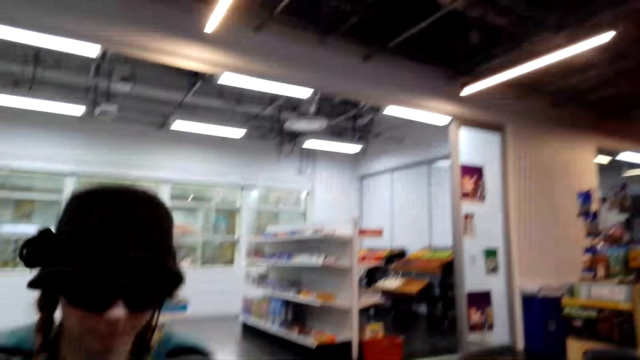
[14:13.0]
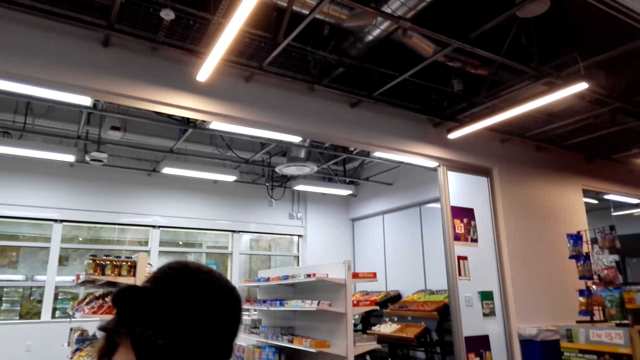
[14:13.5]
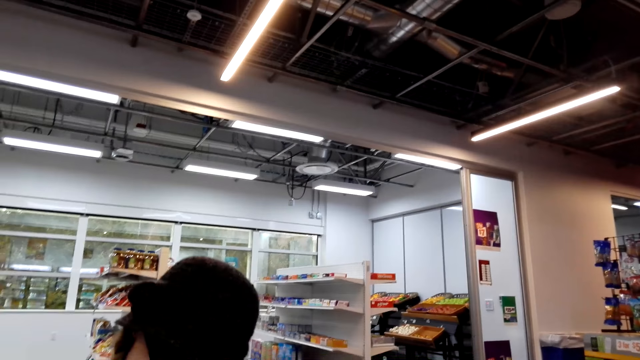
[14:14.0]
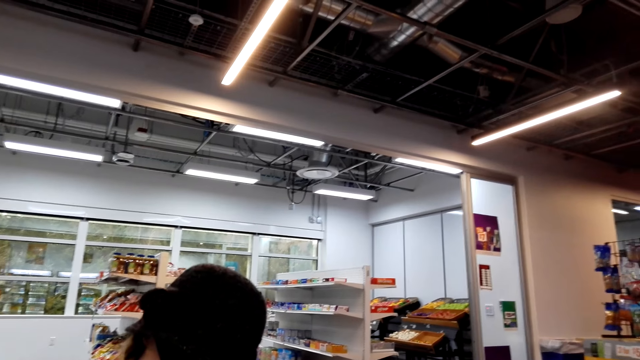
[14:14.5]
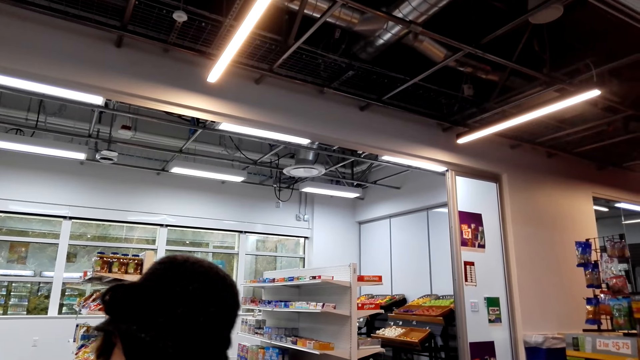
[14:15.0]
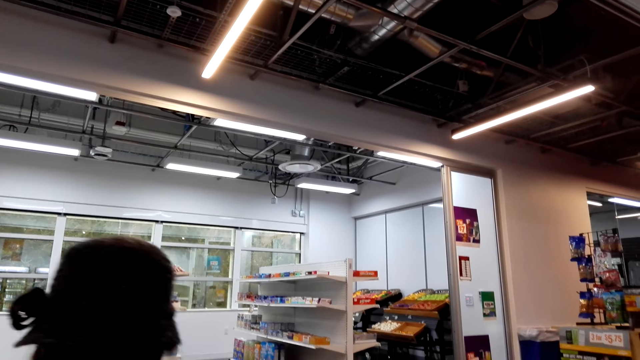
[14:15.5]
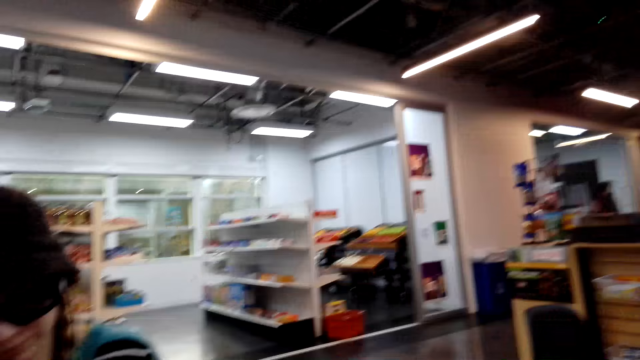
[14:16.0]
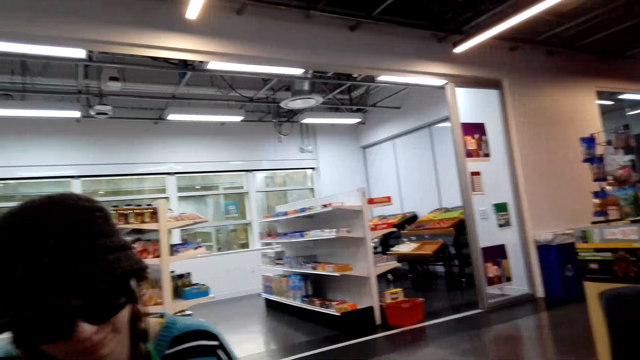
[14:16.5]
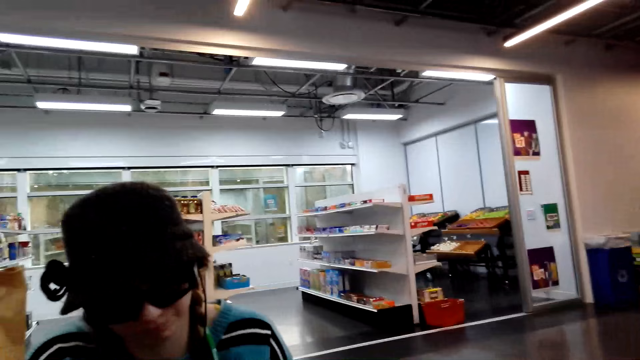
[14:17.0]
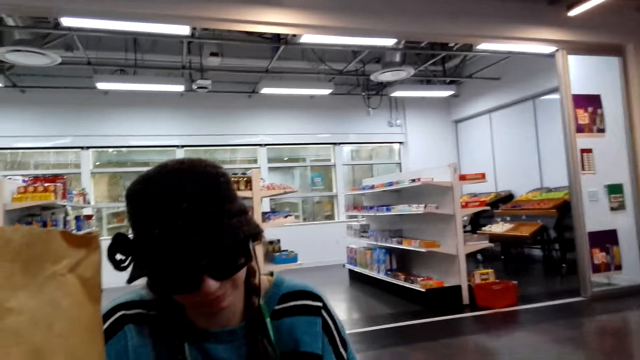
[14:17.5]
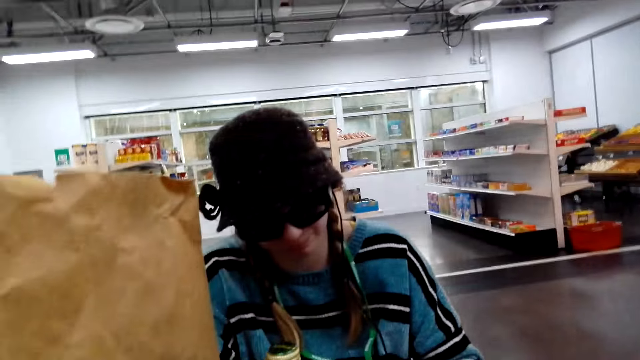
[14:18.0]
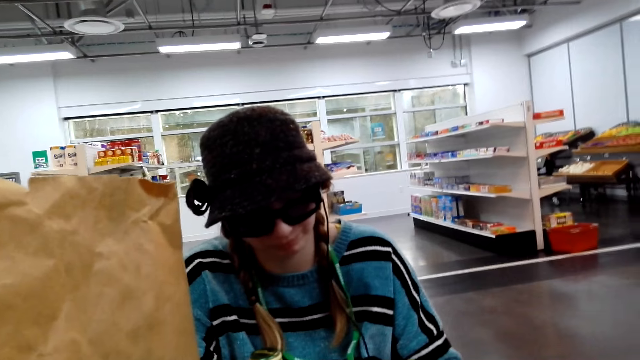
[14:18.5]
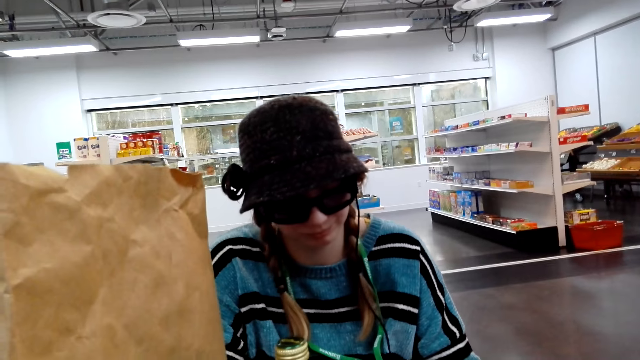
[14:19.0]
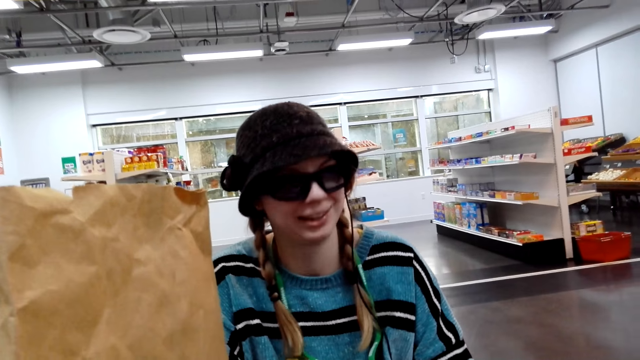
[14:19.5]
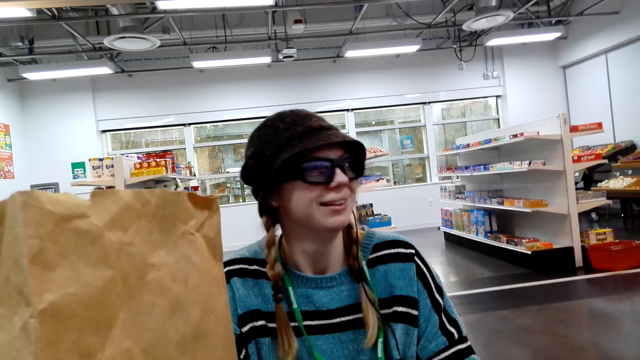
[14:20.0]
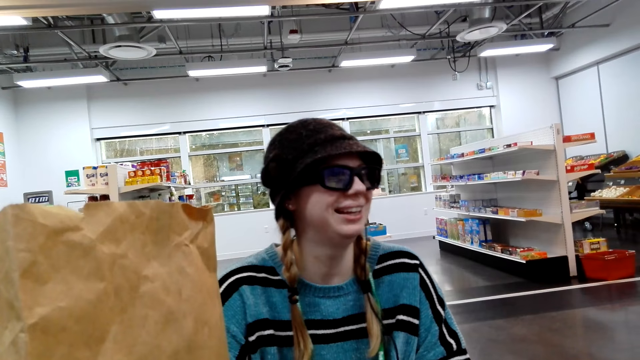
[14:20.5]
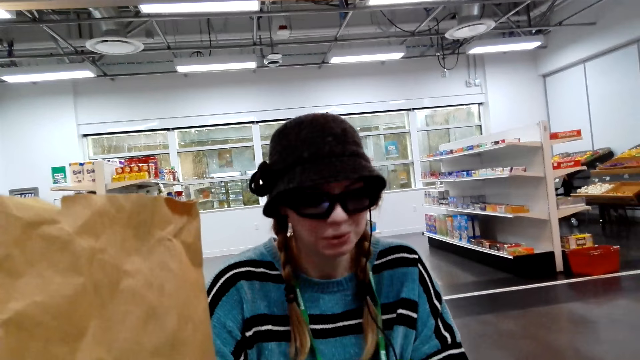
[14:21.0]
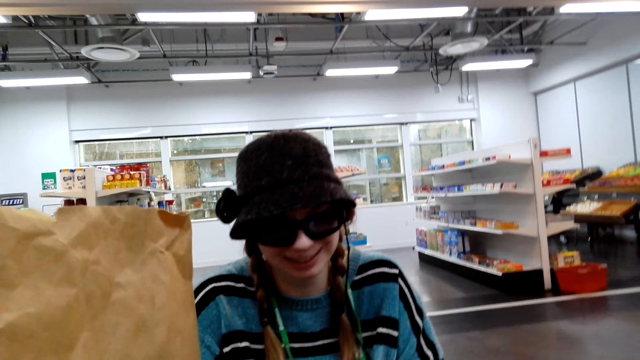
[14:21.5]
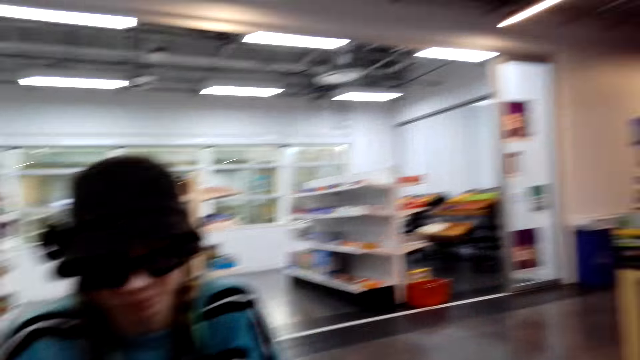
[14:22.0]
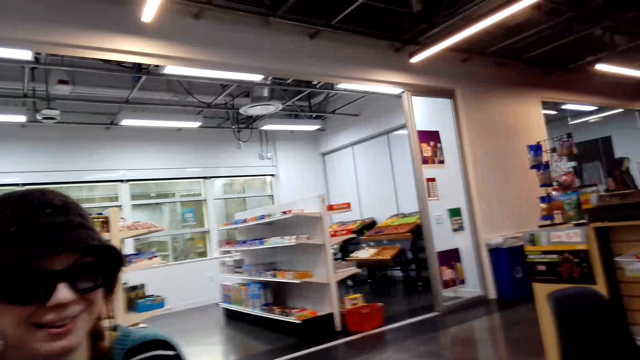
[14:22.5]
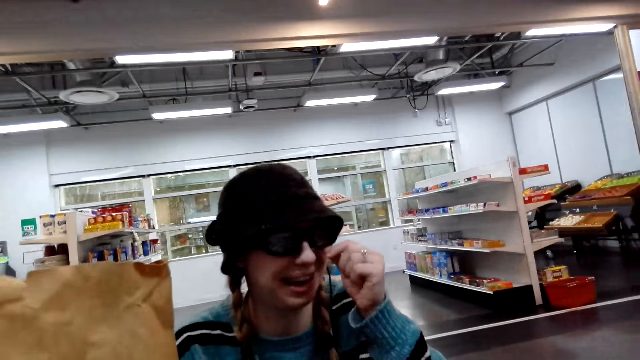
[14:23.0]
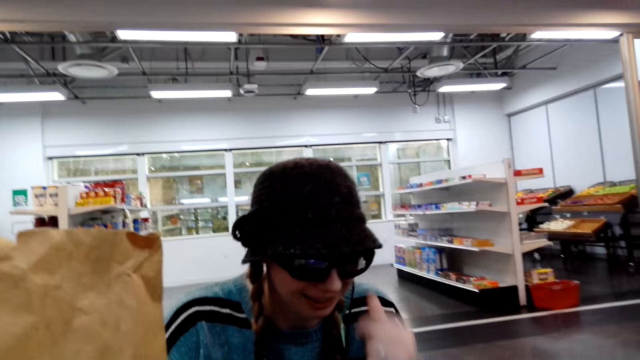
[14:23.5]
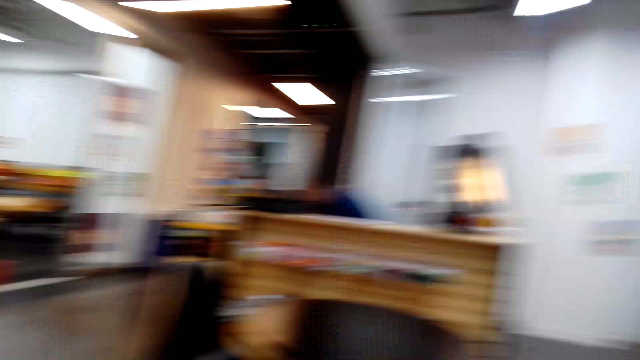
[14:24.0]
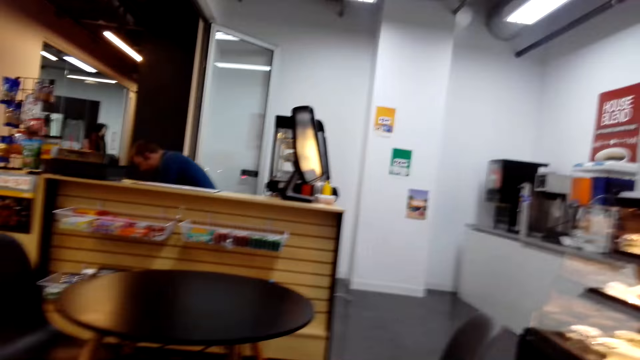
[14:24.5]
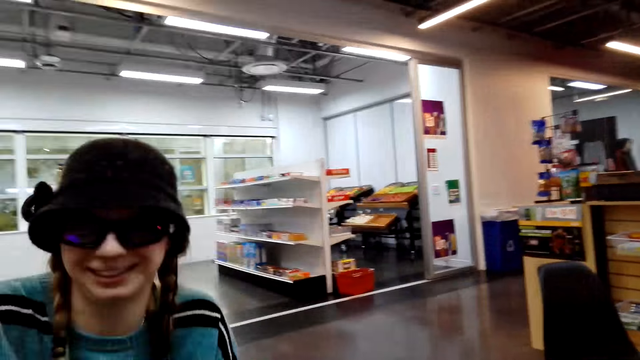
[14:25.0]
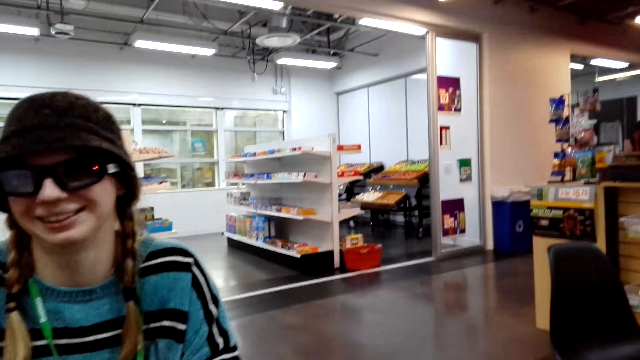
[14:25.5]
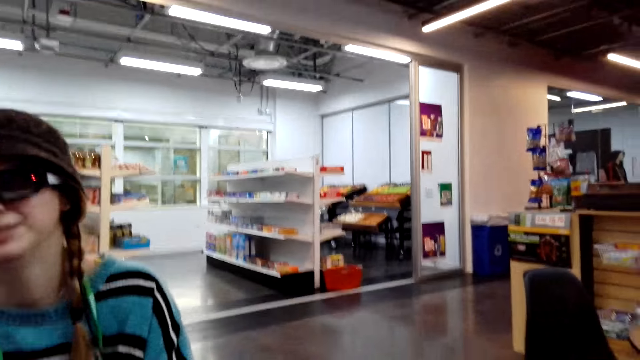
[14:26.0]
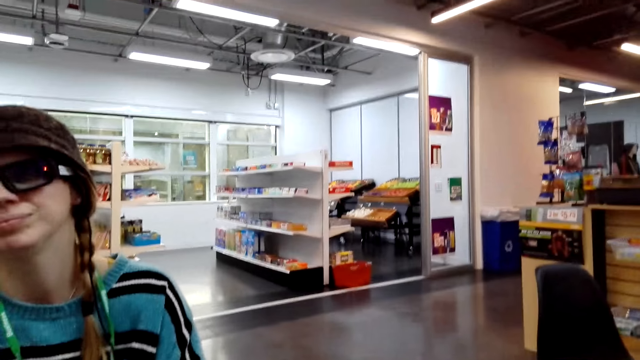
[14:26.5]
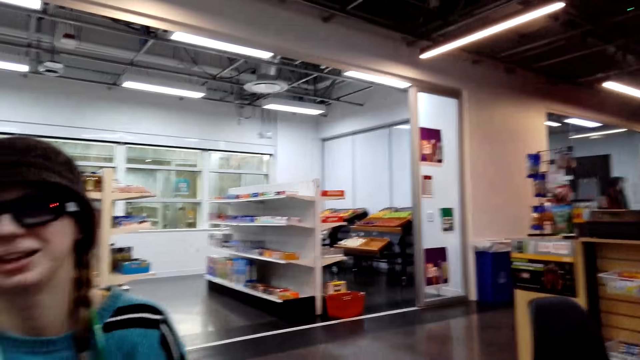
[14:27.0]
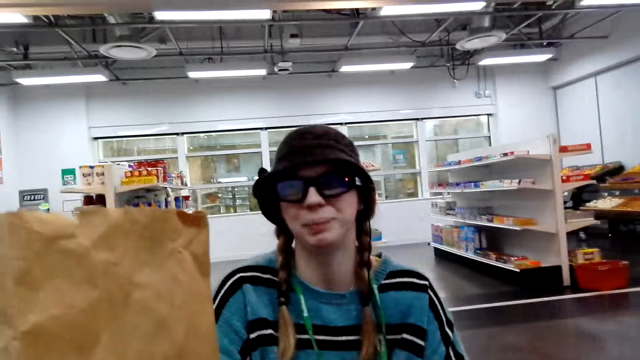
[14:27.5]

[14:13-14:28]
The camera wearer looks around. They look at a person. The person holds the spectacles.

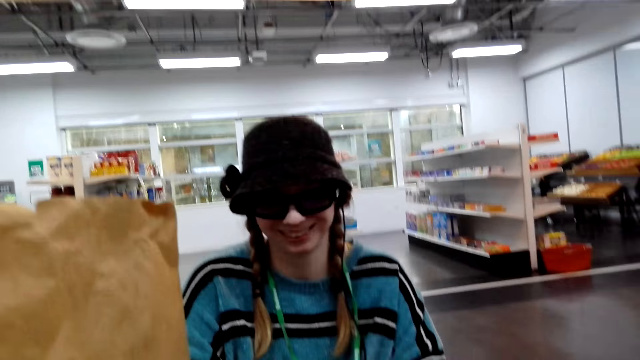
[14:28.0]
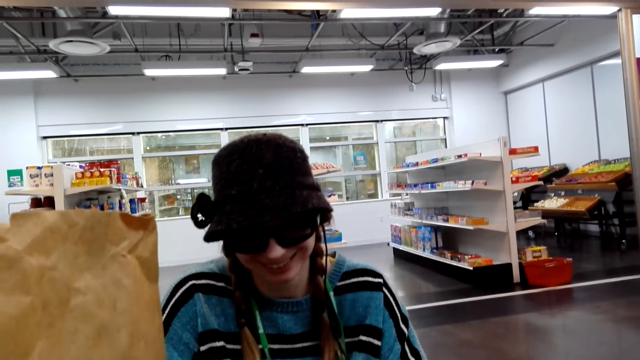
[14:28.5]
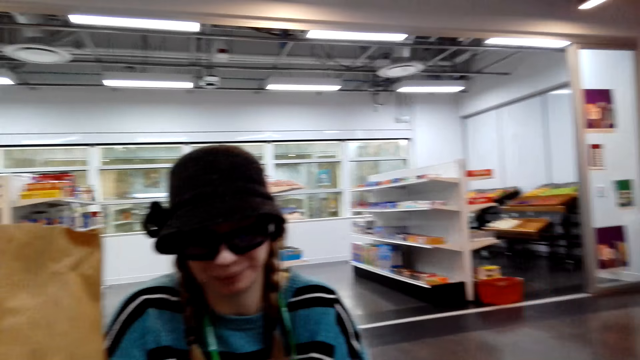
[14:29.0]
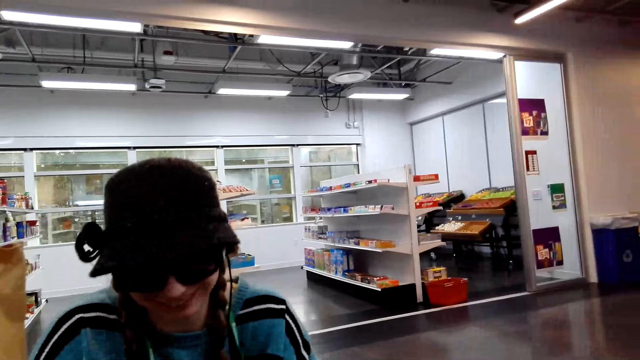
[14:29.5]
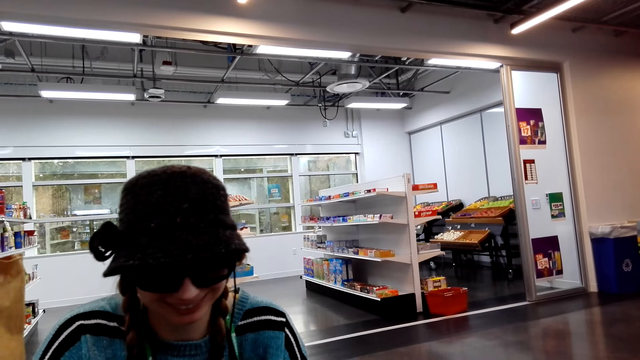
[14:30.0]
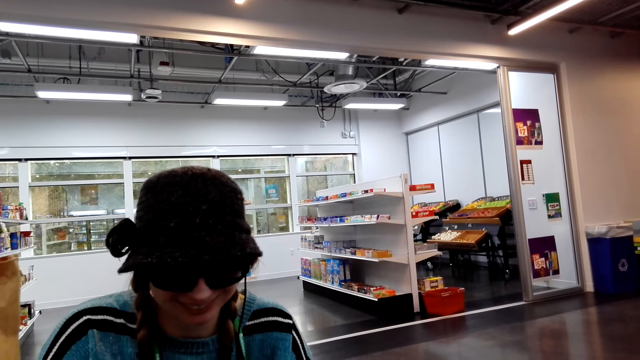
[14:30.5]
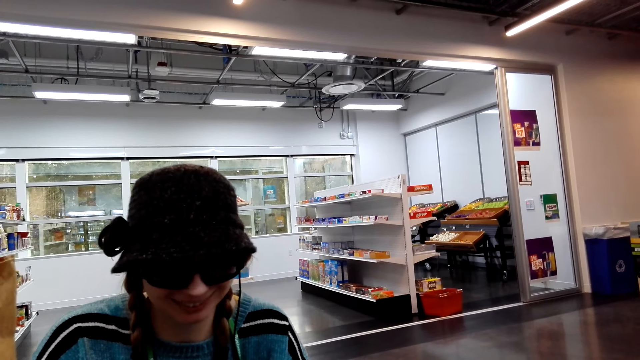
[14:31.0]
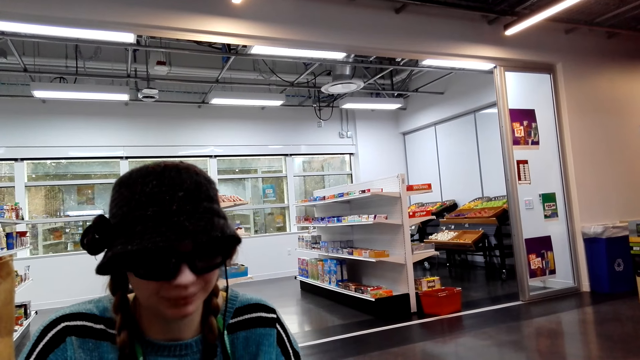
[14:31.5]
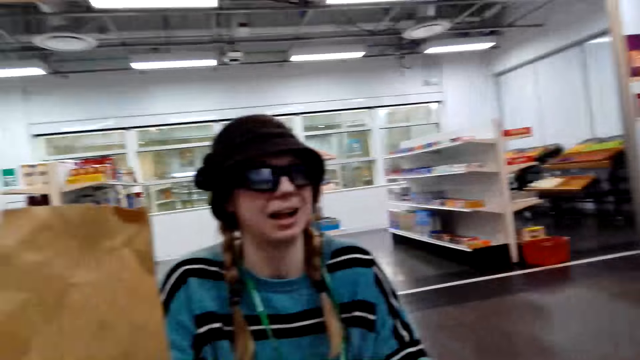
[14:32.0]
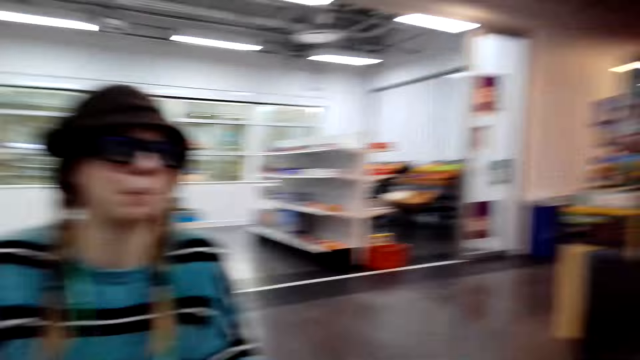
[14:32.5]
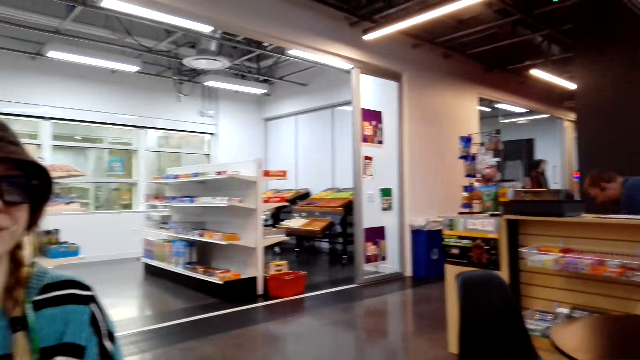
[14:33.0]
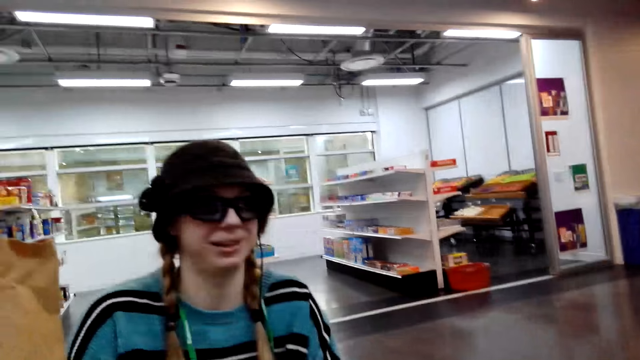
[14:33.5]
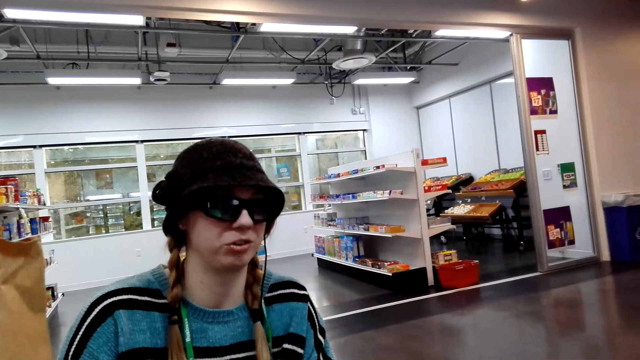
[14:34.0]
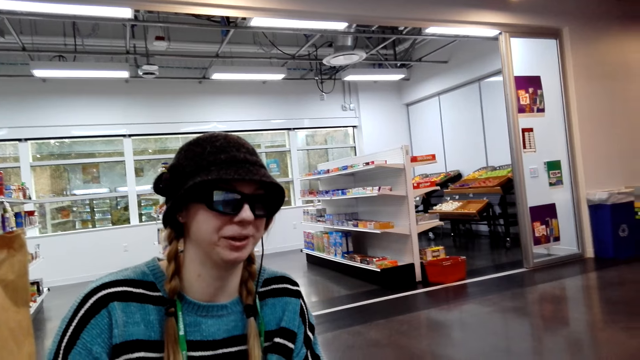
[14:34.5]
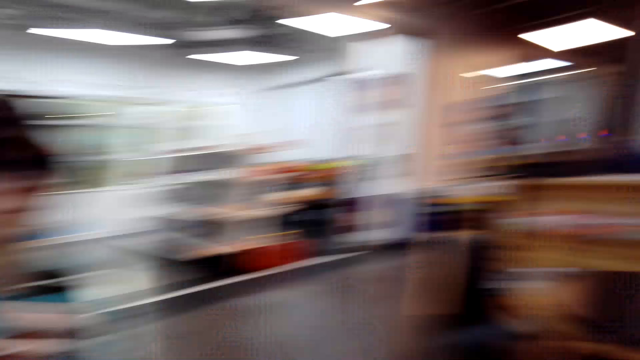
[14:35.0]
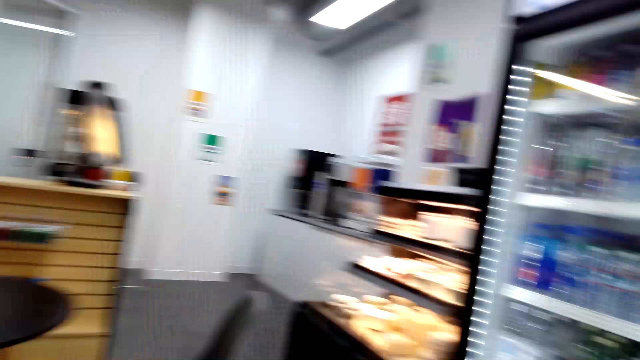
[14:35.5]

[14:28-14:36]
A person looks at another person.
